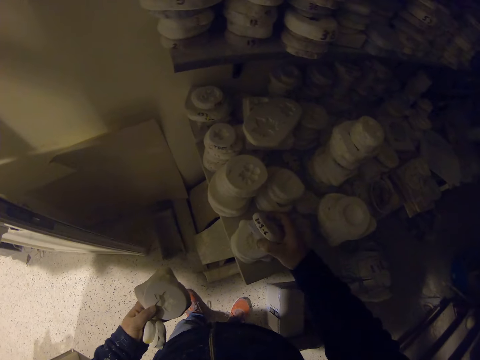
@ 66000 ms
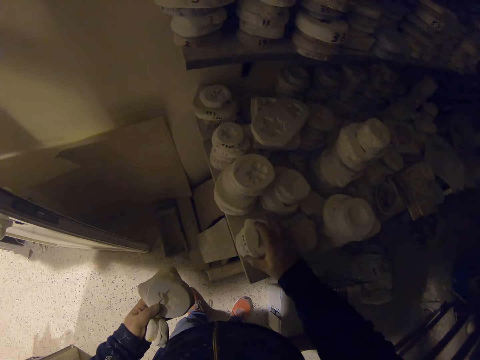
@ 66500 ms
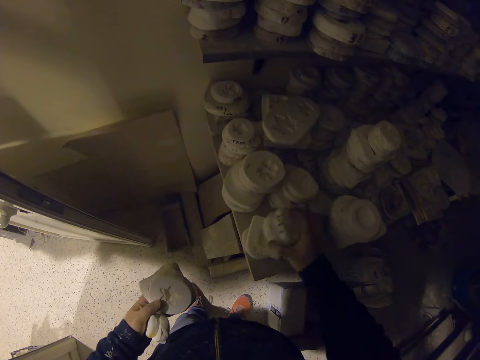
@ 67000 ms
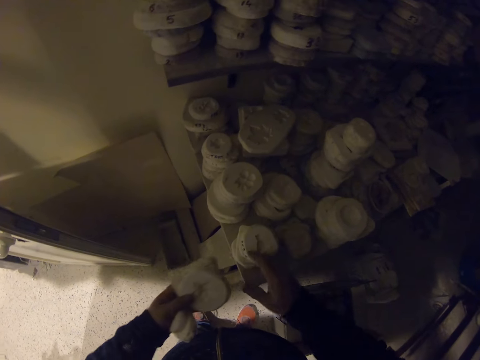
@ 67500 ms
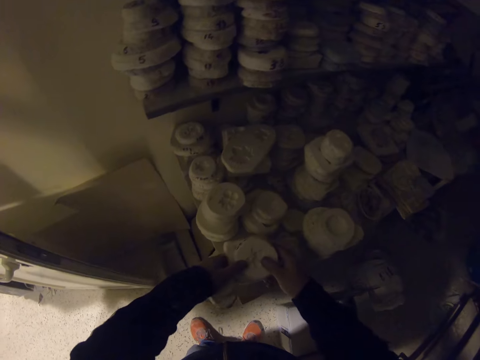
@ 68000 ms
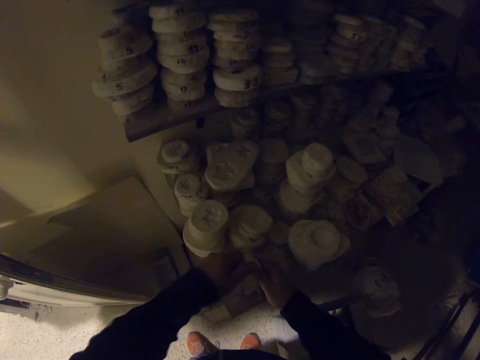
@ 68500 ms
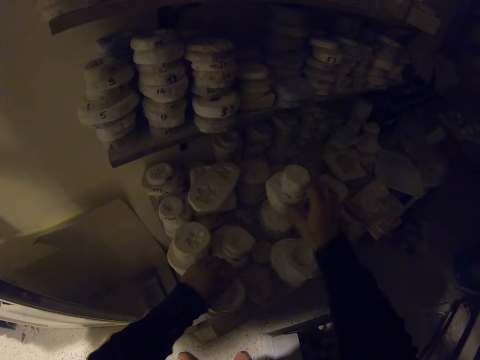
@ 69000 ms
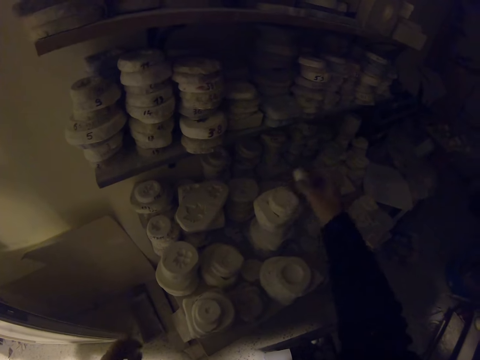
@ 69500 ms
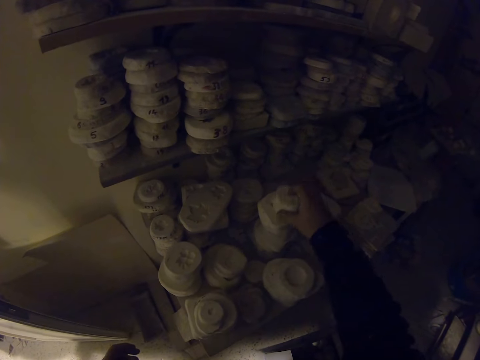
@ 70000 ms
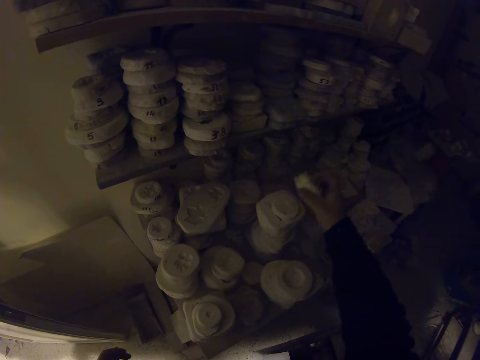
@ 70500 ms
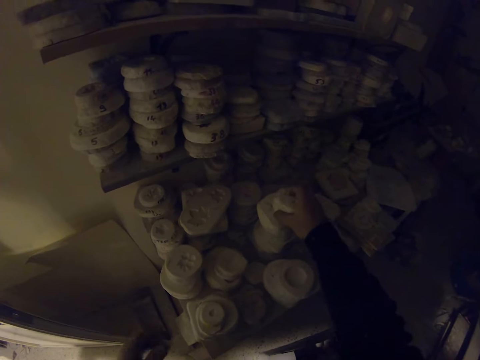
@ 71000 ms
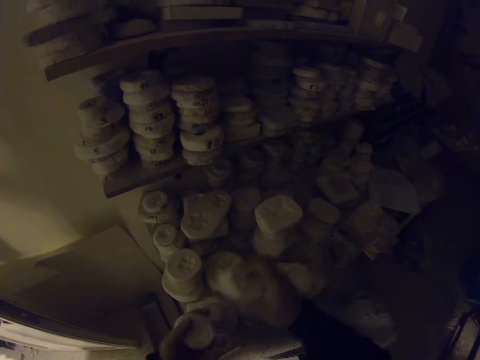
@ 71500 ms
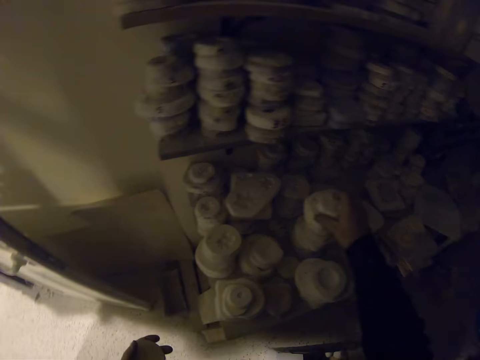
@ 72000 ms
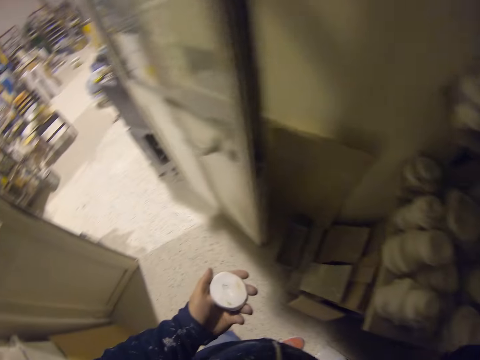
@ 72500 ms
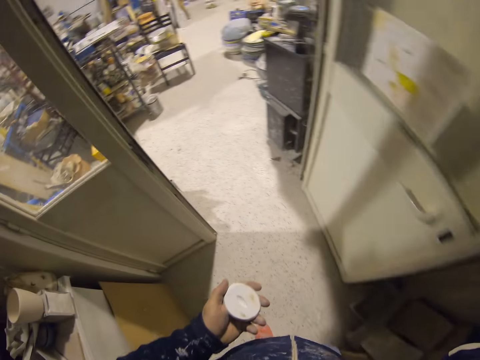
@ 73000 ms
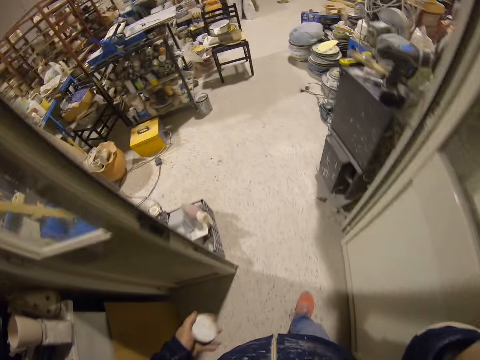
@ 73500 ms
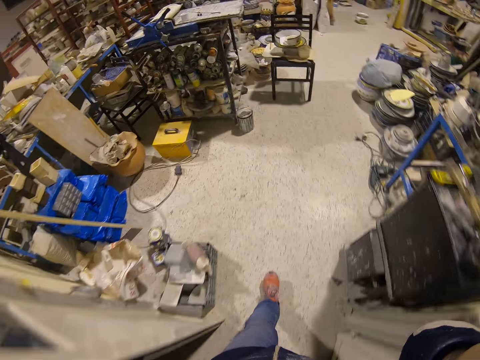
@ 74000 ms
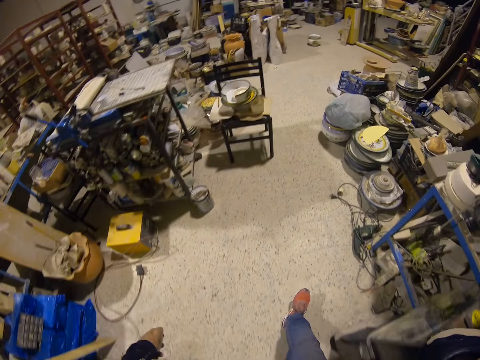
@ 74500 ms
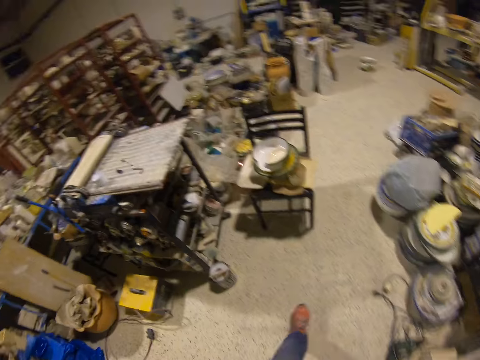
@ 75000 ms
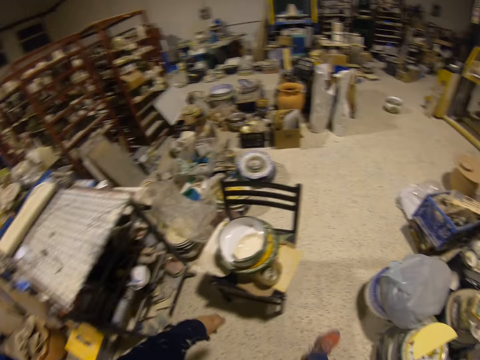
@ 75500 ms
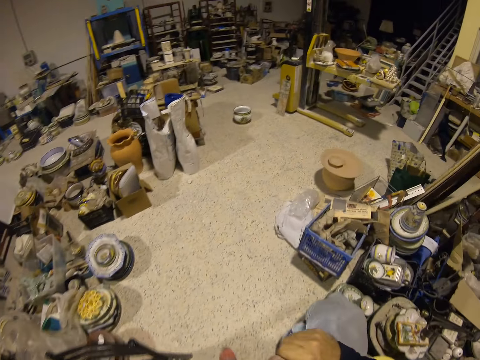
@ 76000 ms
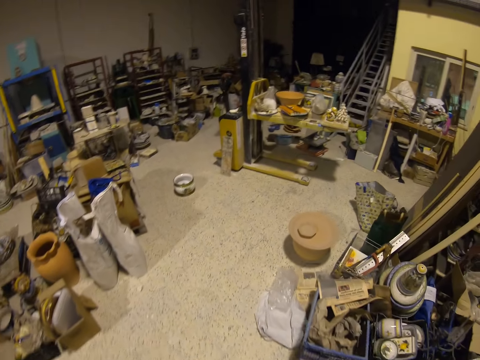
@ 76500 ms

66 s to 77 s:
The camera wearer places the stones on the shelf. They pick stones from the shelf. They place the stones on the shelf. They walk in the pottery.

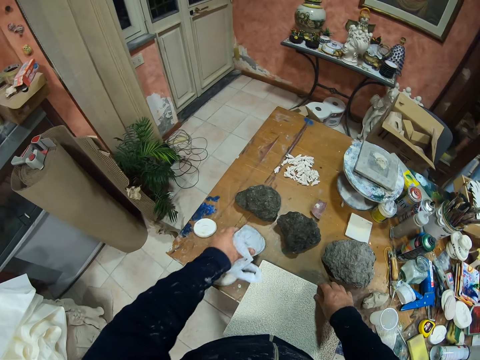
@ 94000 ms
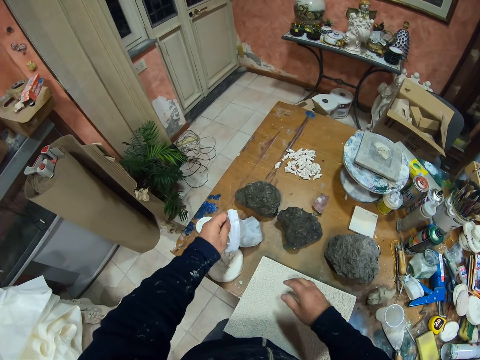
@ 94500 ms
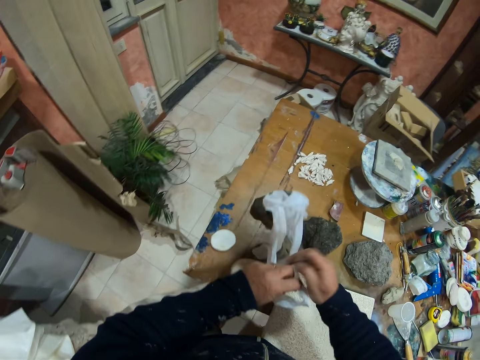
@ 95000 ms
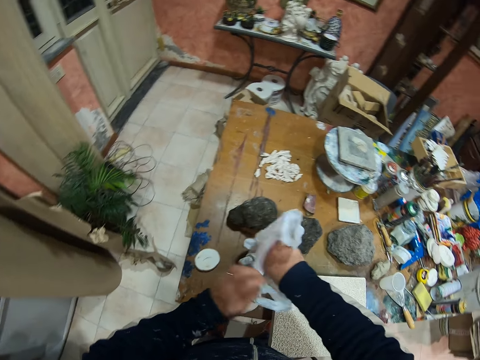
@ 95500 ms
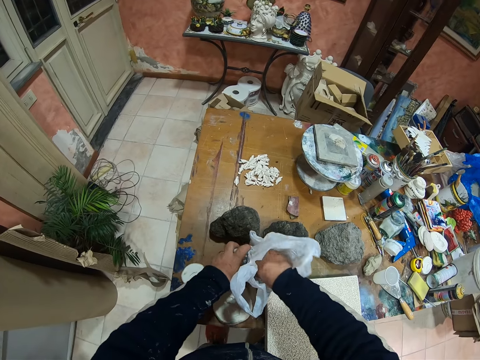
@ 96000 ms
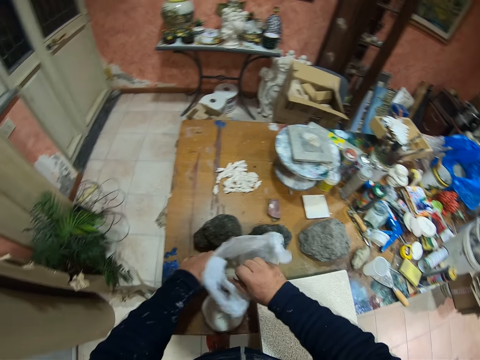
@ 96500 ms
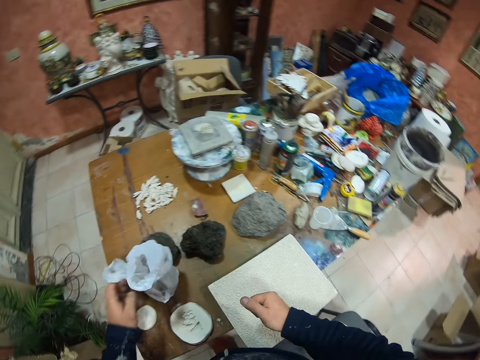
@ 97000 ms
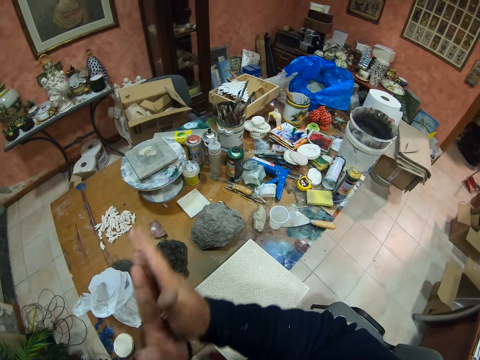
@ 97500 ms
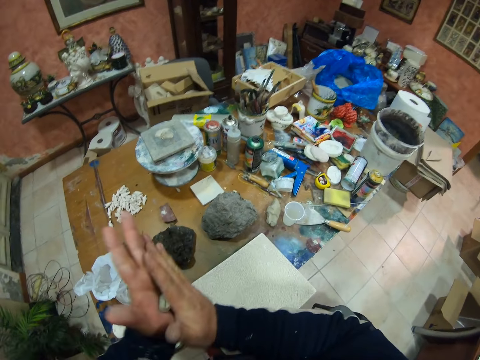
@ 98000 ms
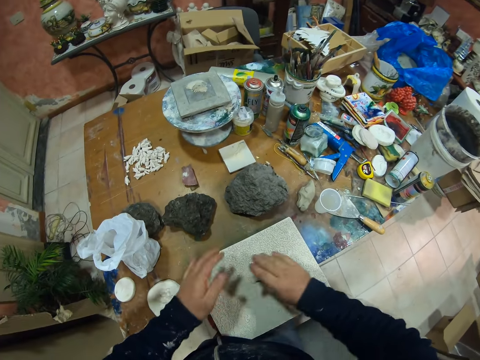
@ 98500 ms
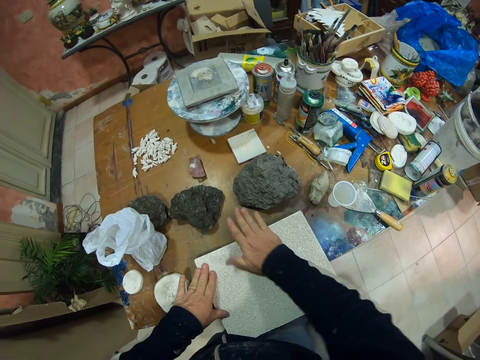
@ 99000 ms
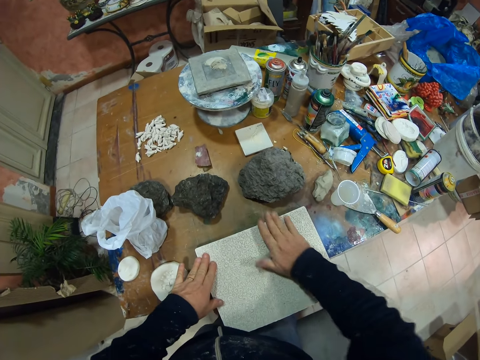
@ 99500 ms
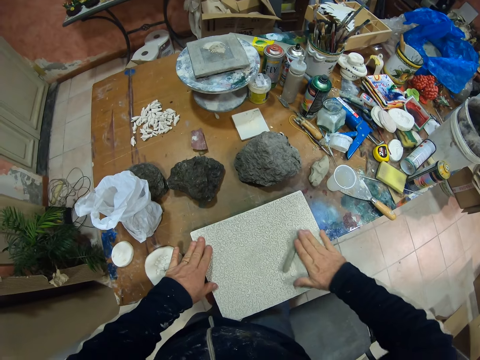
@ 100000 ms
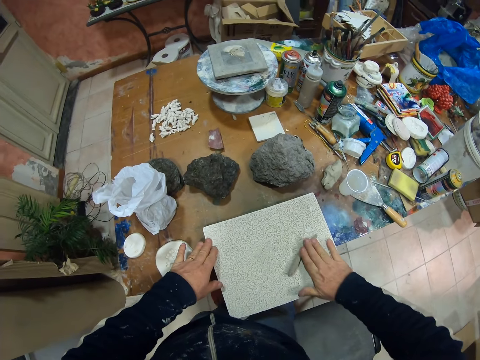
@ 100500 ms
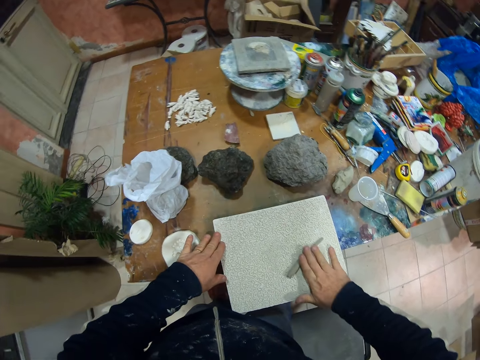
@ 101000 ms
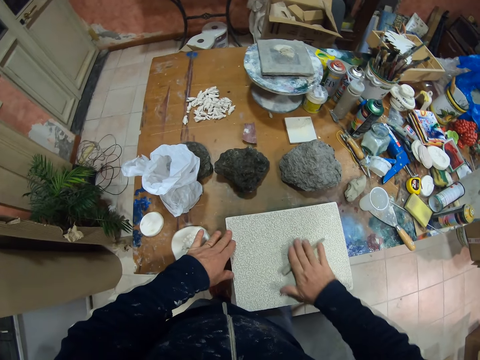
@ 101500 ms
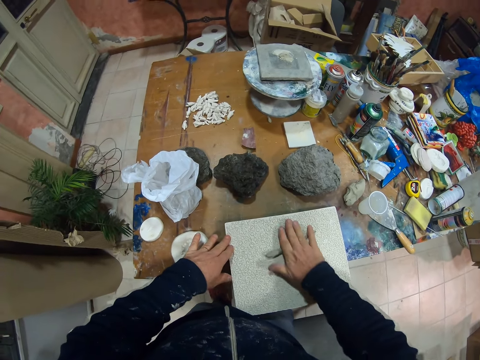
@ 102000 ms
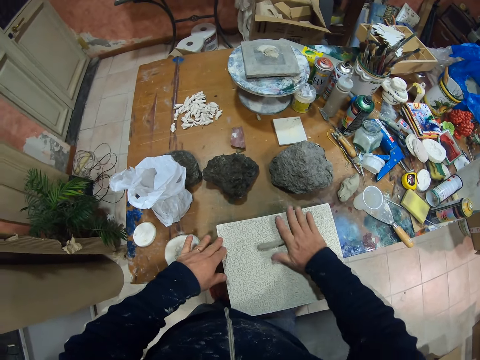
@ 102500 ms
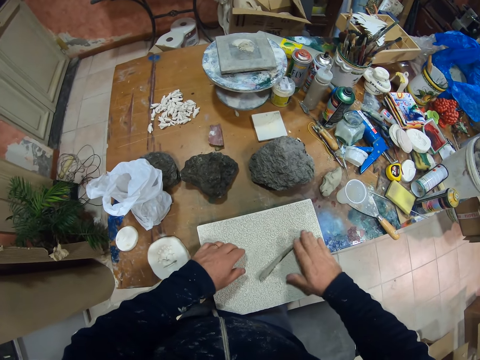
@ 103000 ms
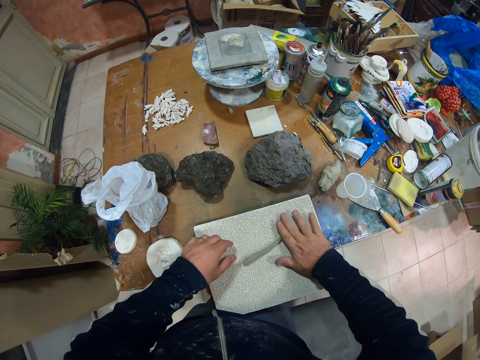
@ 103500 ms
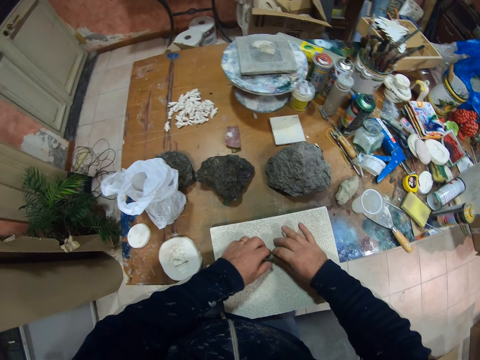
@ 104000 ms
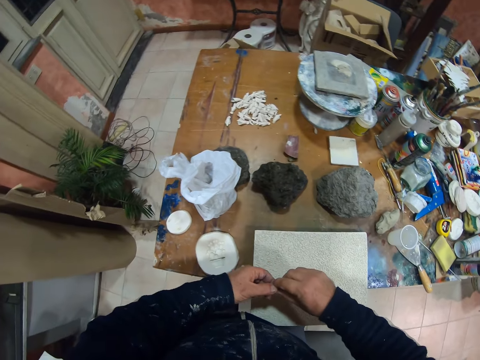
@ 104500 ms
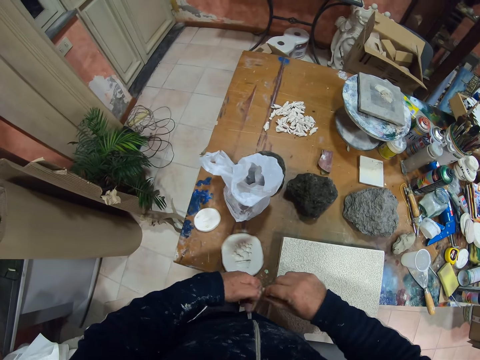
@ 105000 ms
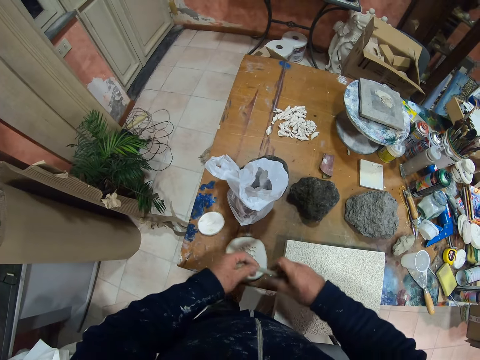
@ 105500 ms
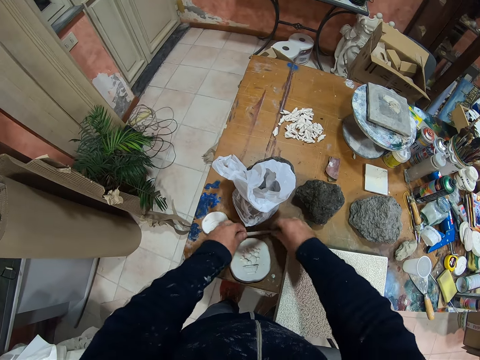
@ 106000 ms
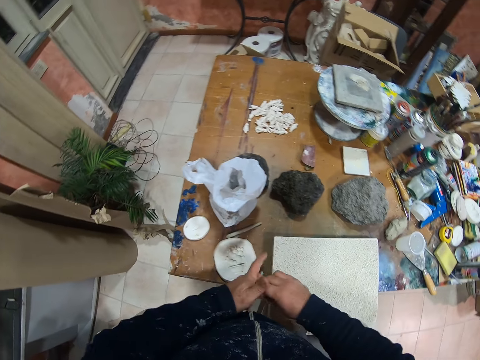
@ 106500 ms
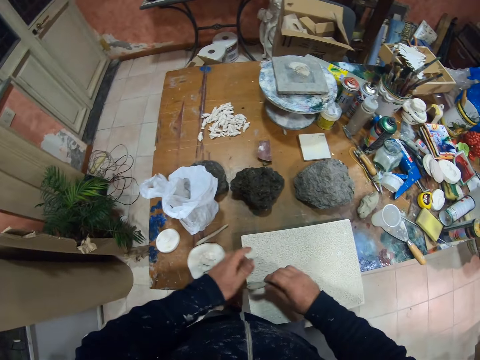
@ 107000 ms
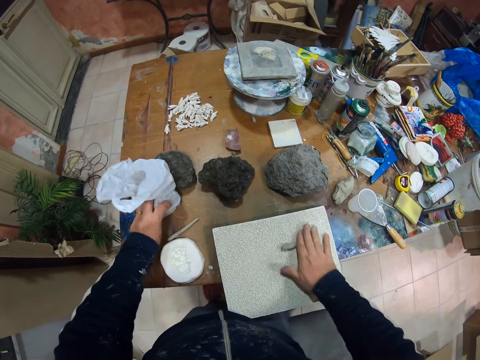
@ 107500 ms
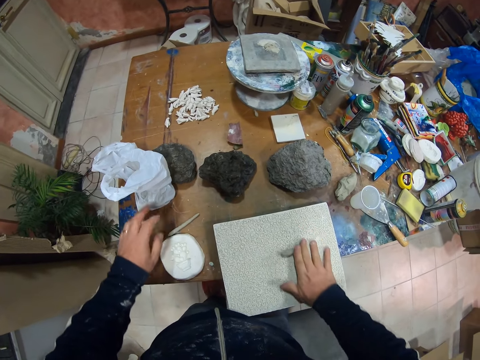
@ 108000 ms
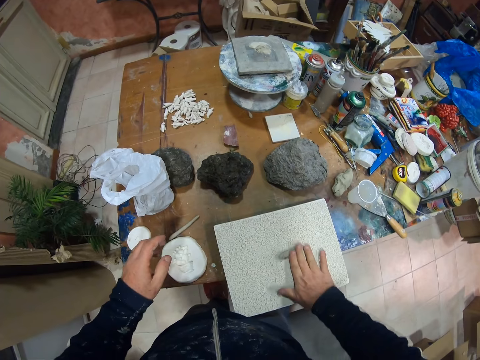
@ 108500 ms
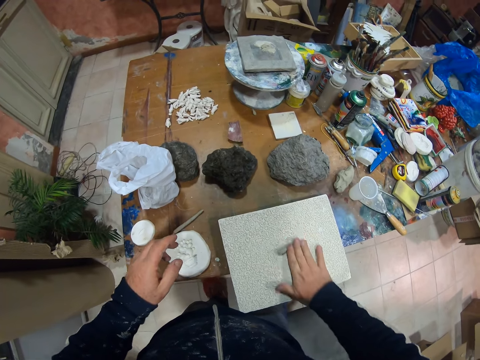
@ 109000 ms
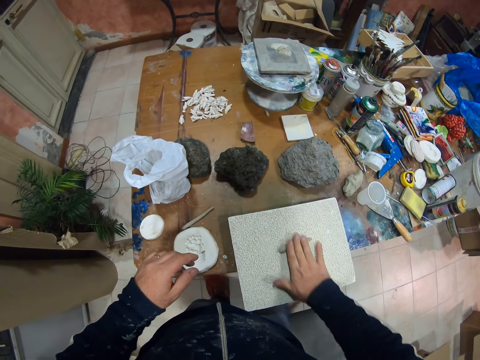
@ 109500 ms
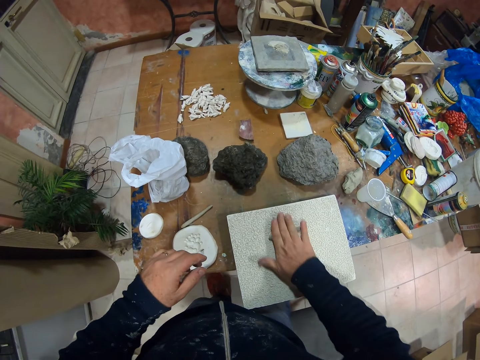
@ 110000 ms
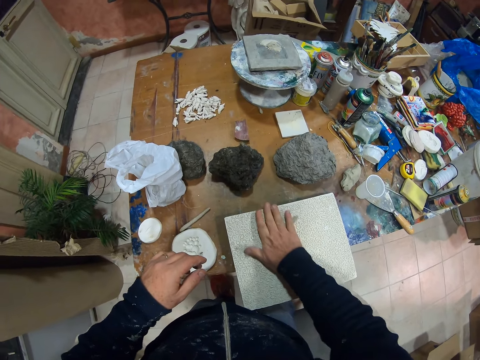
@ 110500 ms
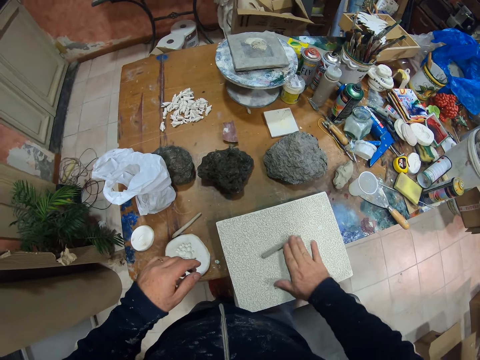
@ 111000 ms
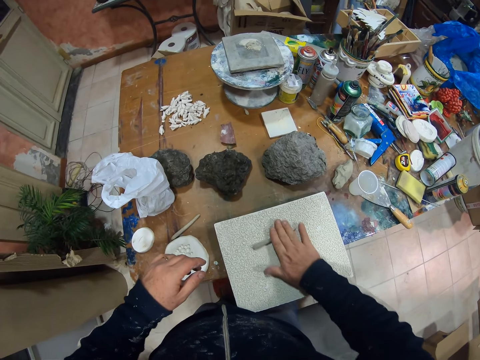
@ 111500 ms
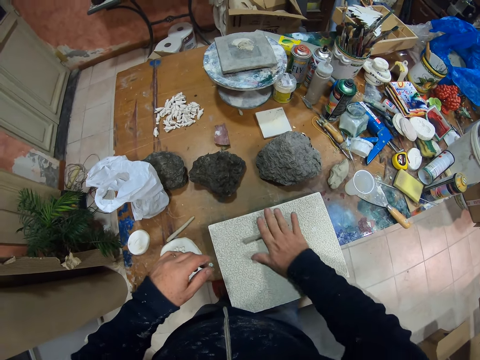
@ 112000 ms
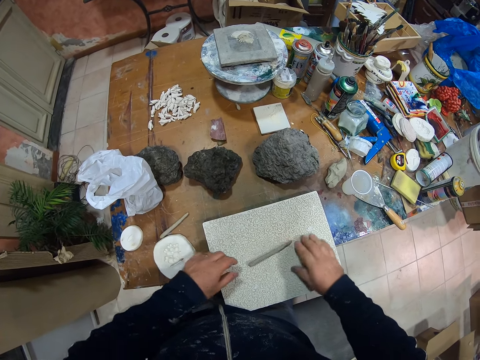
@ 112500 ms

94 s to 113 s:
The camera wearer opens the polythene bag on the table. They remove clay from the polythene bag. They roll the clay on the hand. They shake hands together. They roll the clay on the stone. They pick the clay from the stone. They place the clay on the table. They roll the clay on the stone. They touch a model.
